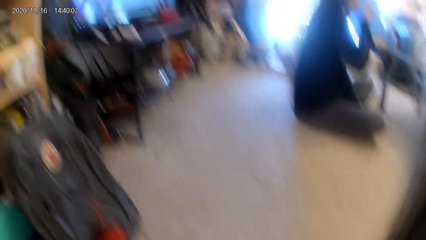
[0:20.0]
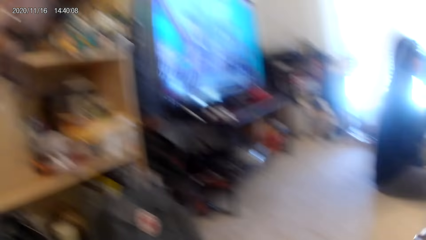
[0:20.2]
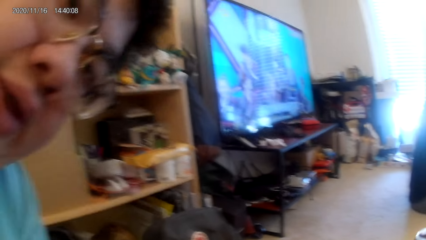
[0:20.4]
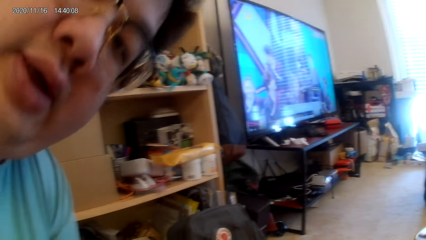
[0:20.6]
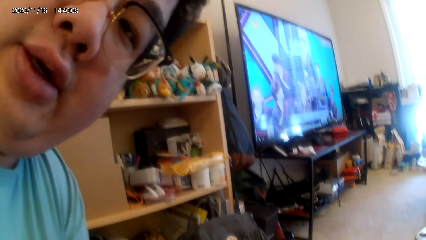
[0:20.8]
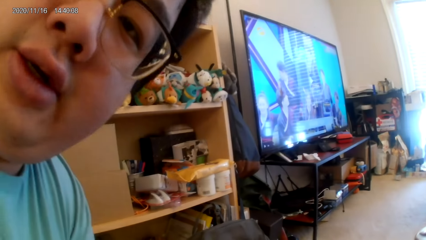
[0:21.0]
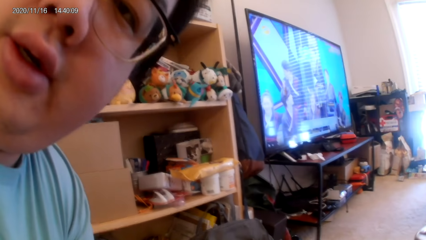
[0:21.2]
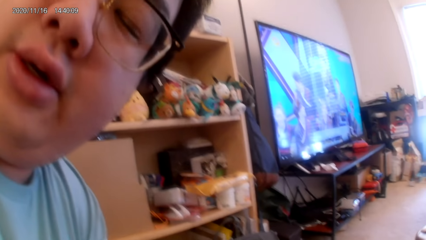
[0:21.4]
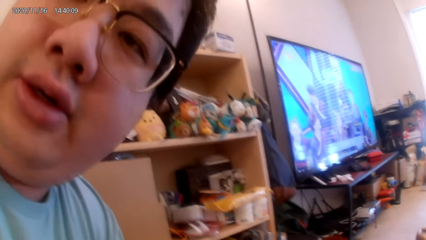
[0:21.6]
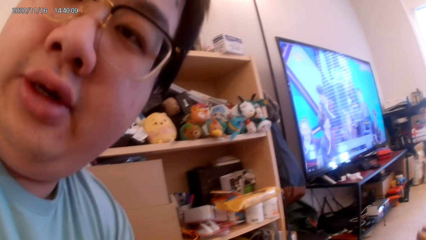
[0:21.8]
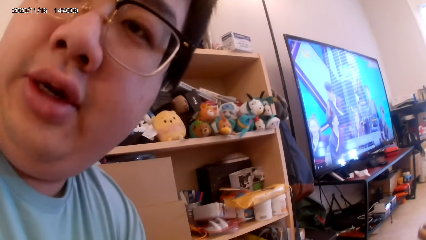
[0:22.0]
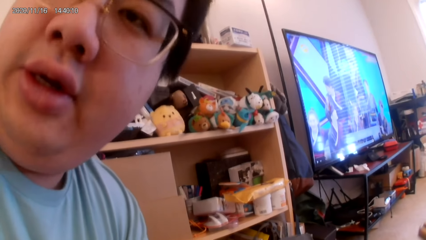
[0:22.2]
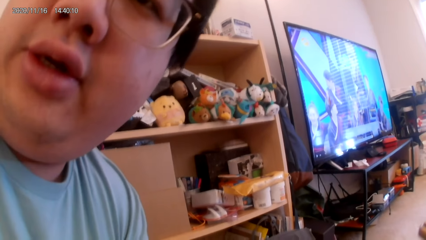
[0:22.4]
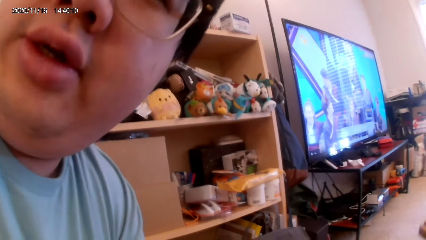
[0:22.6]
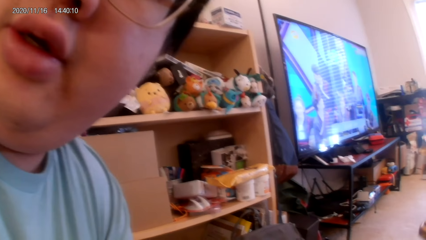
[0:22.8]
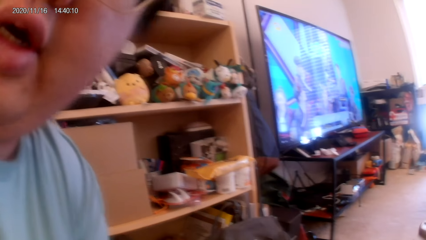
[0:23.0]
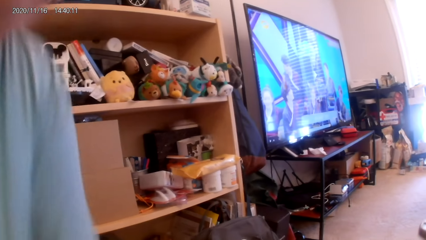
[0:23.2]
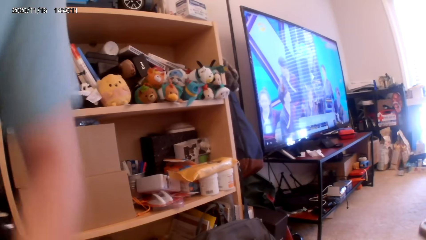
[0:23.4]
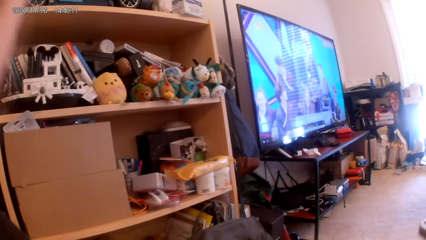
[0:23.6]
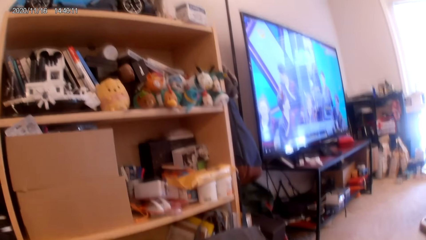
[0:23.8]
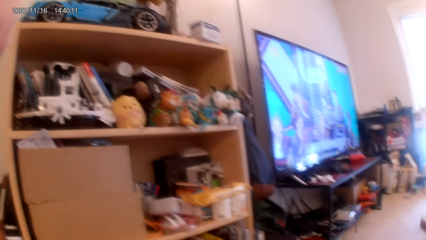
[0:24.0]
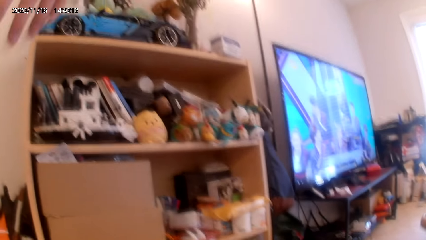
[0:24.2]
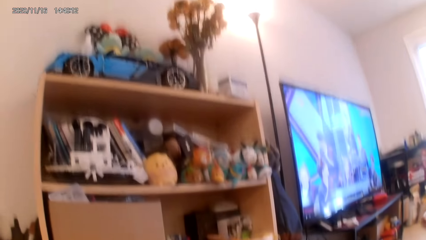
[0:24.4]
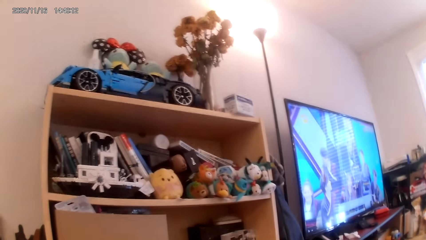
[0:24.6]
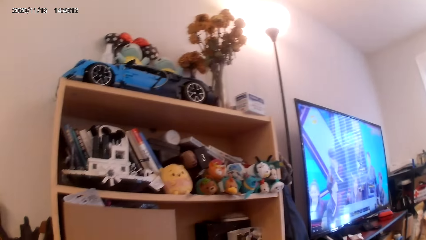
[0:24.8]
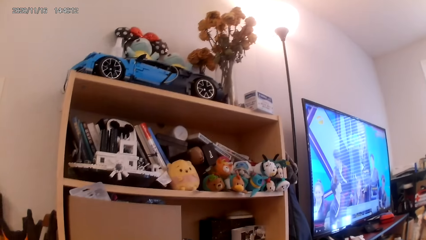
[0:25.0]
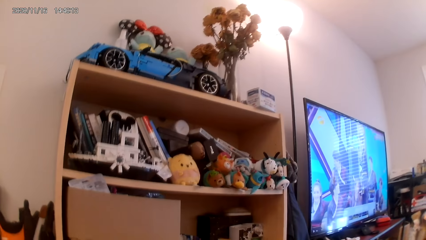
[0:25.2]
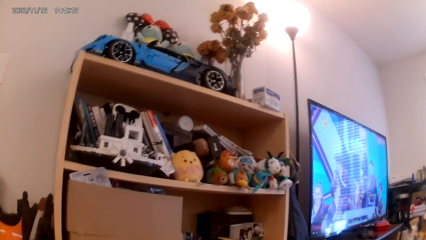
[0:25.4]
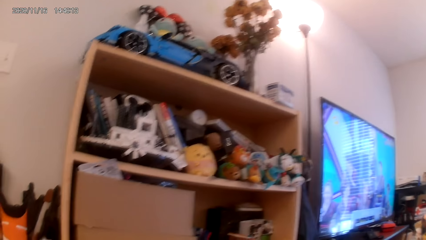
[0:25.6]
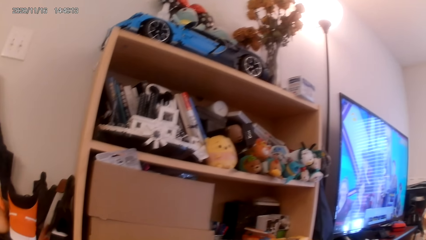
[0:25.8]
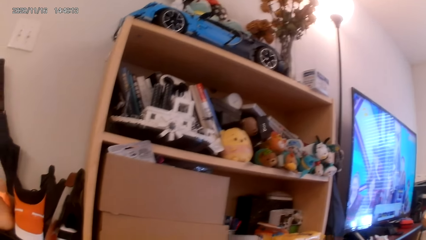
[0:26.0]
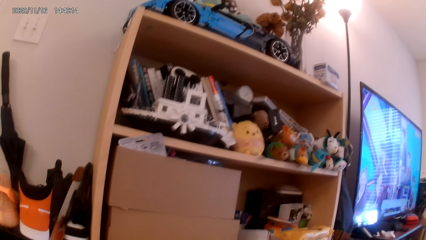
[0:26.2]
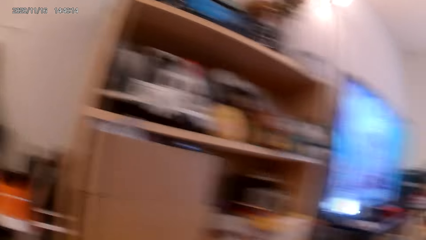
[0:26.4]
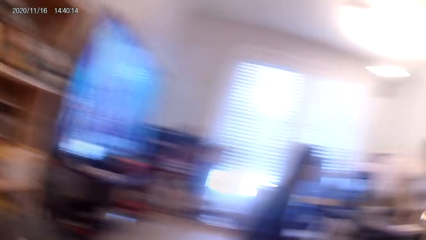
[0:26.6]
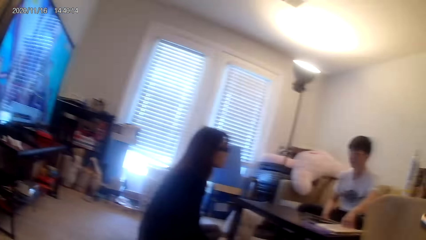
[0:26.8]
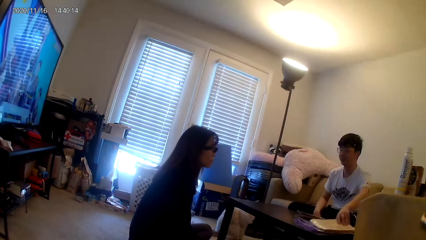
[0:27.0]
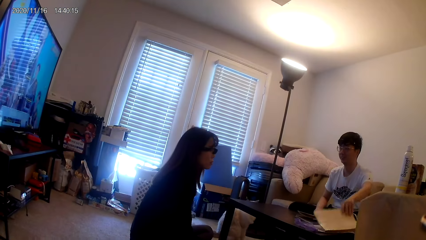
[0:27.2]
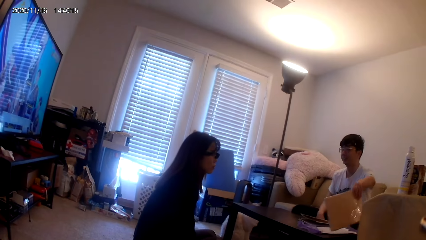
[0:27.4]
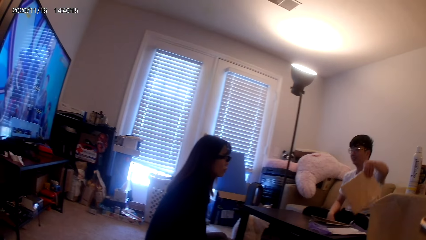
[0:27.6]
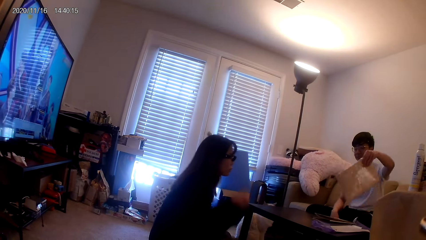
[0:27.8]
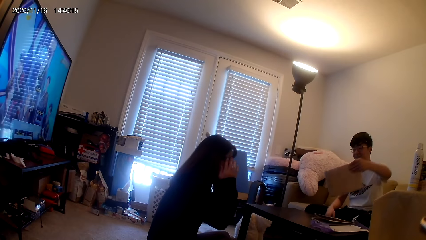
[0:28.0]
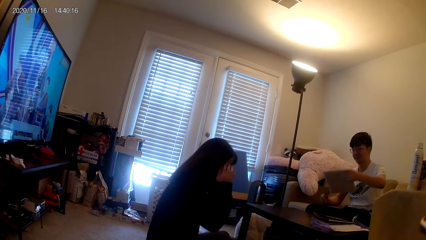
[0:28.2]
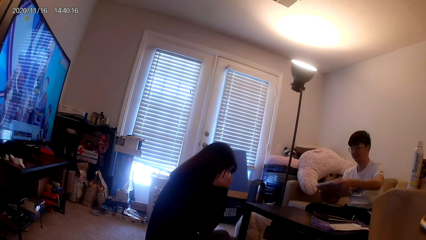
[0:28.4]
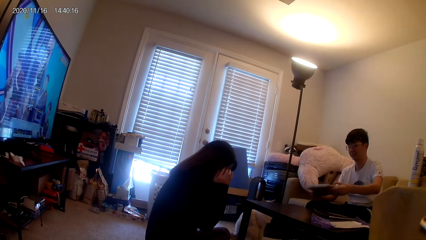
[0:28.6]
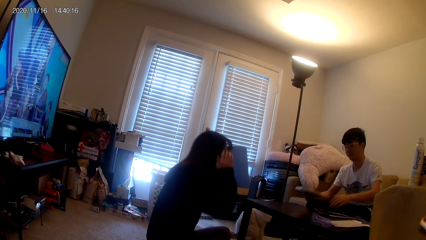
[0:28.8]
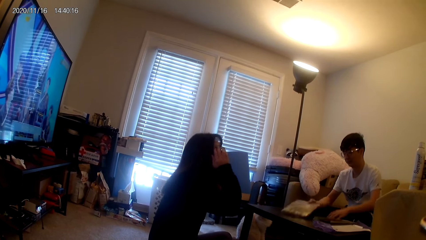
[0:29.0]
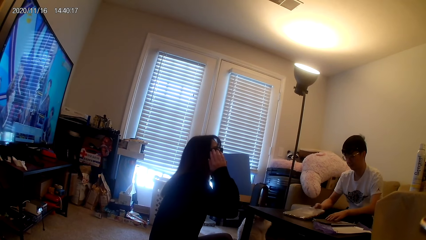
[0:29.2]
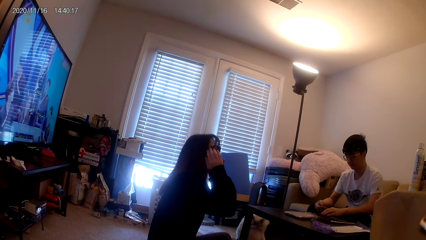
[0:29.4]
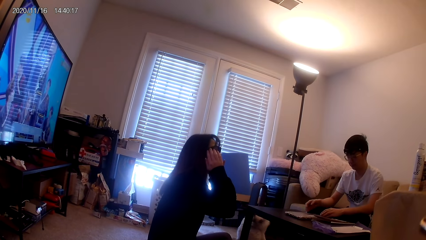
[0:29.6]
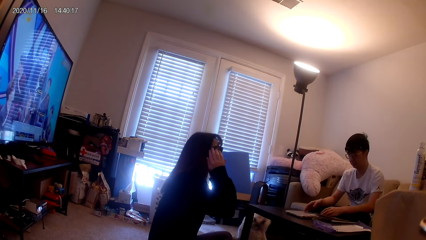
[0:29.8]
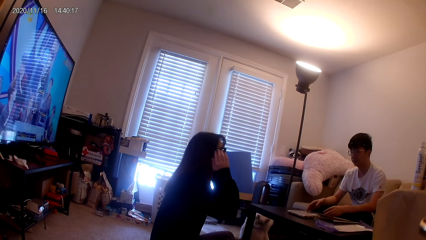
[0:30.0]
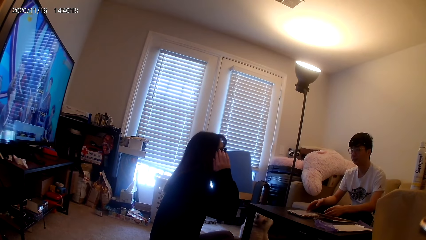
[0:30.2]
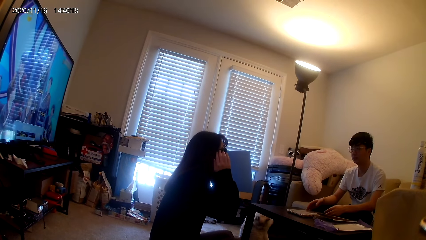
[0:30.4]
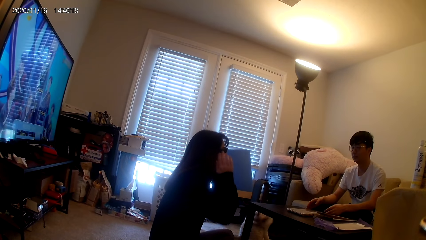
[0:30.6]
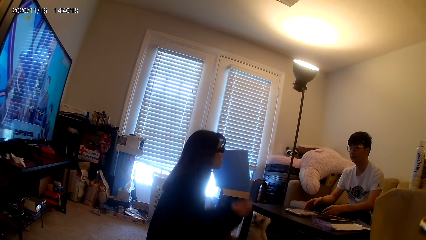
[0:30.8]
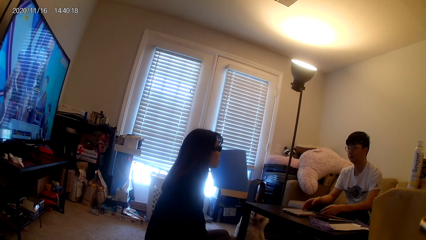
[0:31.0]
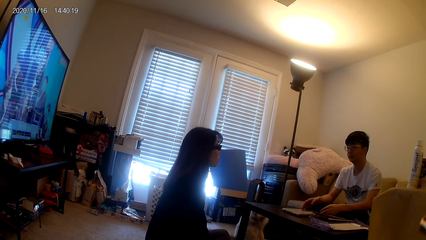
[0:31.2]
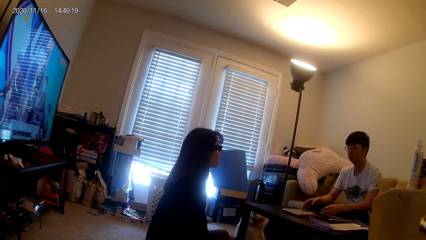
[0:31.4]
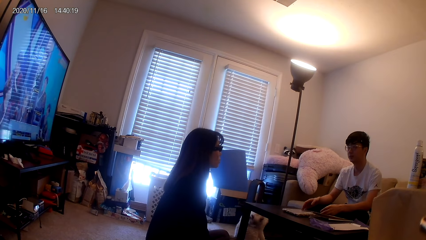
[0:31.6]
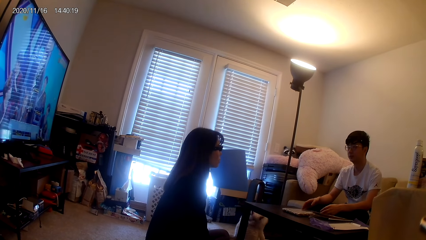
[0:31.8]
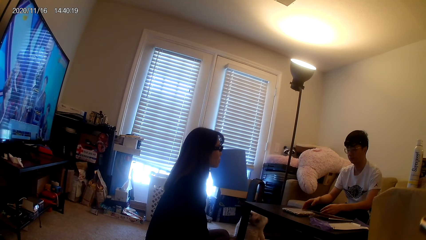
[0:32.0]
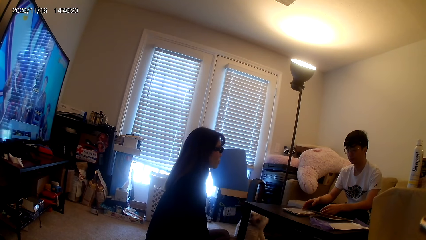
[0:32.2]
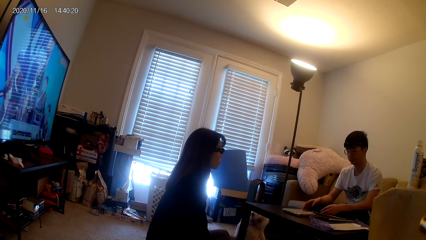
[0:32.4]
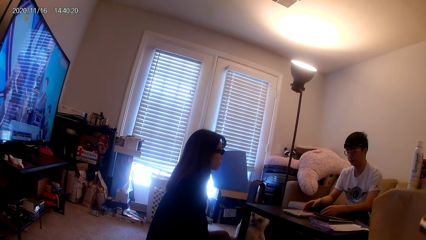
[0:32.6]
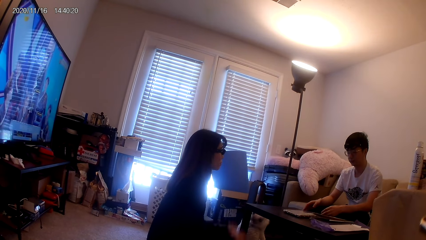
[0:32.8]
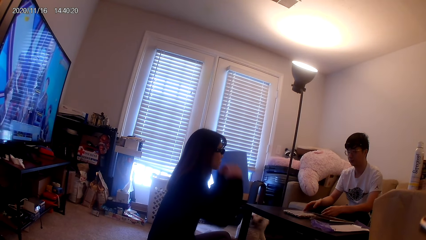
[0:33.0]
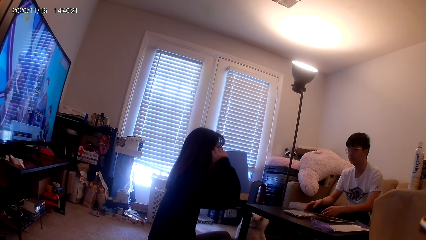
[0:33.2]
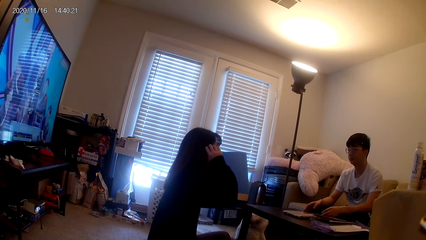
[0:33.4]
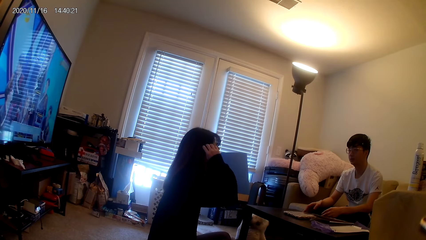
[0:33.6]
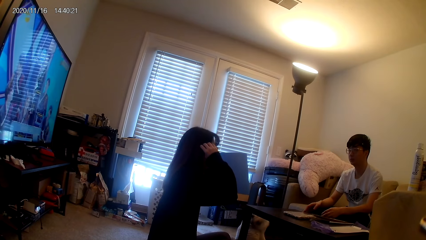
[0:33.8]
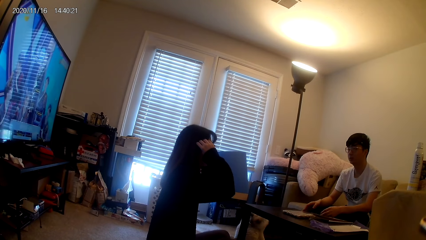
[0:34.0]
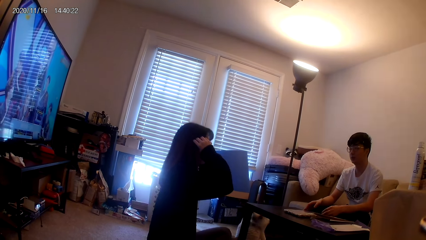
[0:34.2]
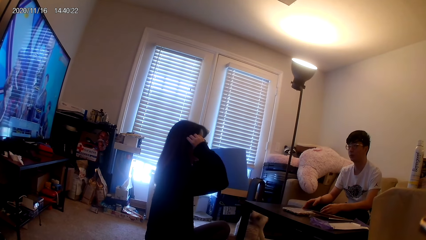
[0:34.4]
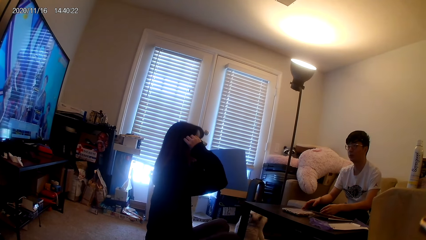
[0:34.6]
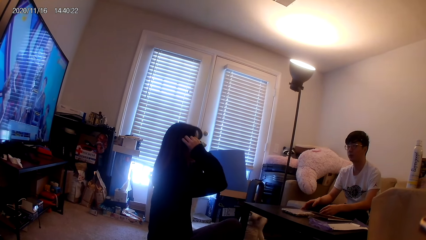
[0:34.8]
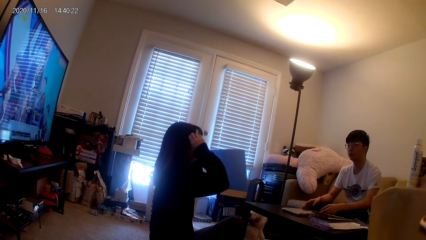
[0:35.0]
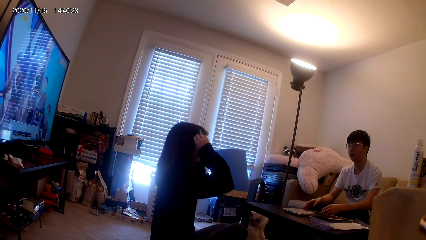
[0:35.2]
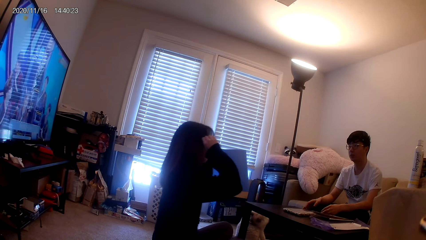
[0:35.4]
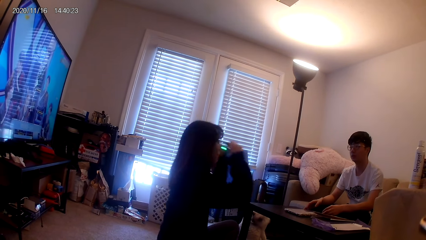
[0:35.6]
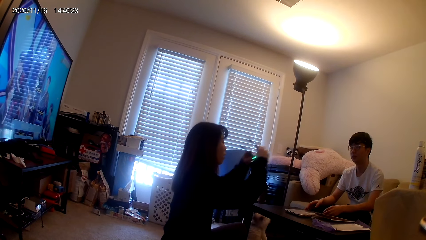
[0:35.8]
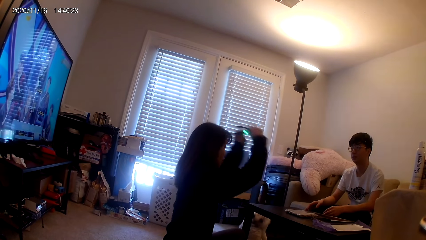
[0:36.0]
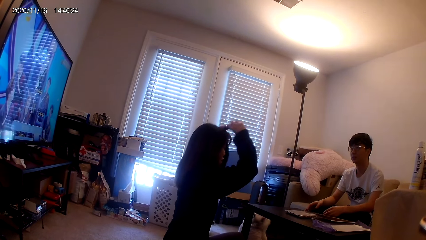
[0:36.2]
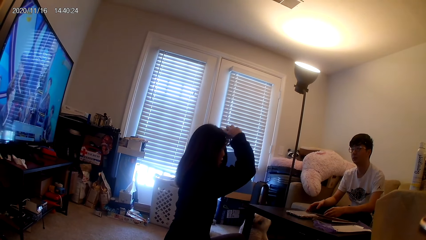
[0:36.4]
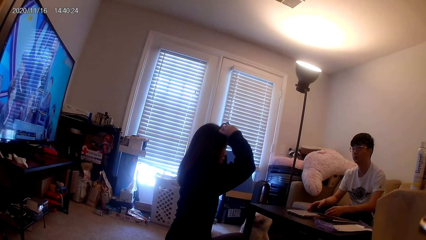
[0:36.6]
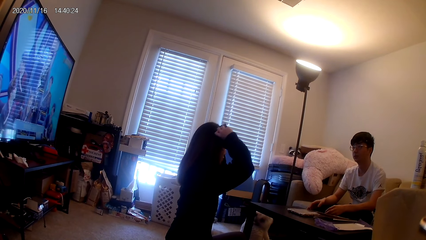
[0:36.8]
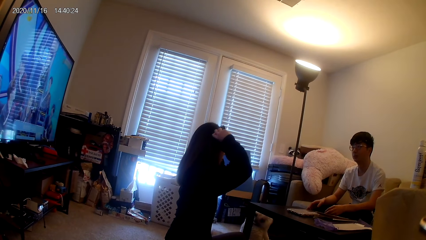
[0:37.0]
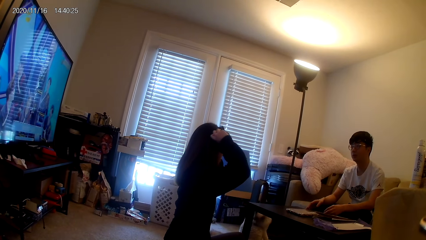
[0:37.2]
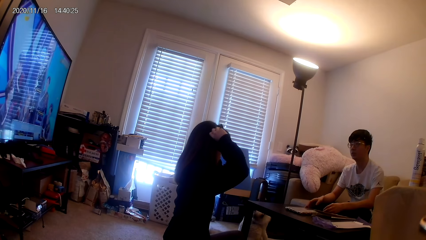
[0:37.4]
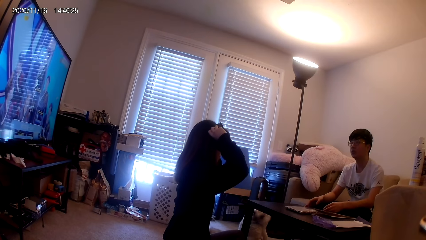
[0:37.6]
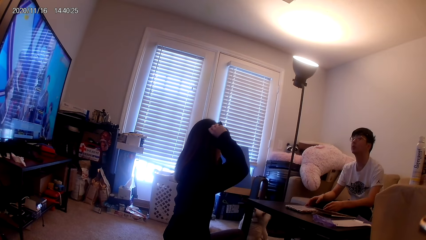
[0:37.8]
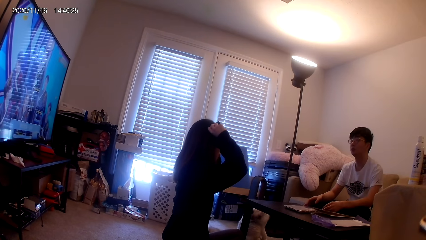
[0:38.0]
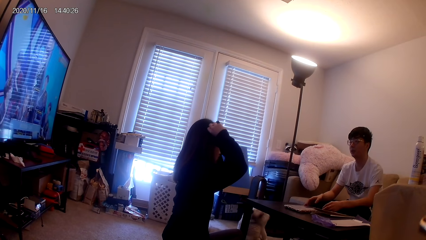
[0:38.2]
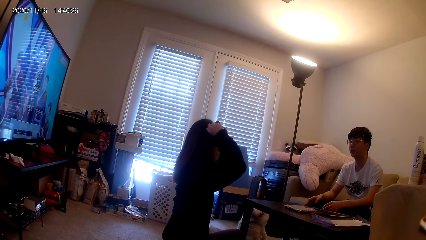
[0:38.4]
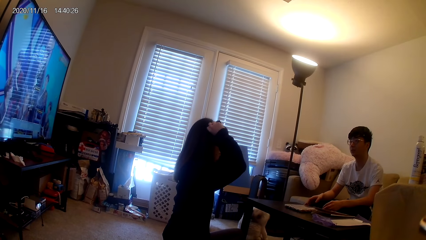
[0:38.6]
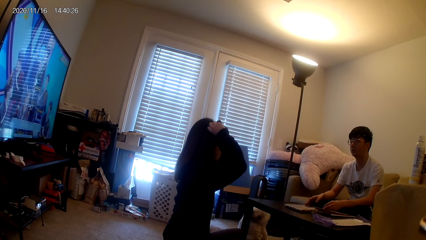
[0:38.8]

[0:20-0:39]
A person stares at the camera wearer. Another person picks up the book. A third person looks around. The second person places the book on the table. The third person removes the spectacles and places the spectacles on the head.
